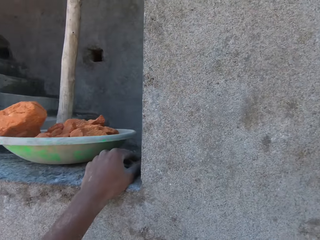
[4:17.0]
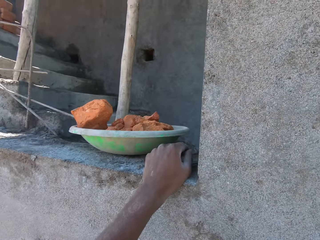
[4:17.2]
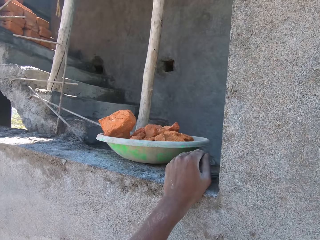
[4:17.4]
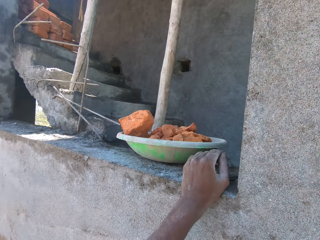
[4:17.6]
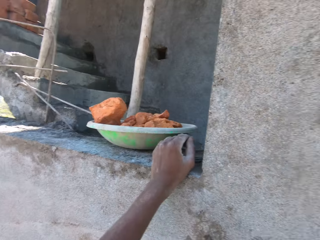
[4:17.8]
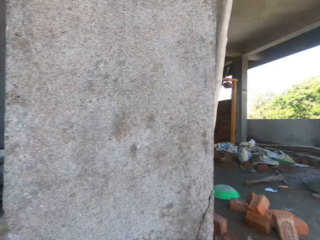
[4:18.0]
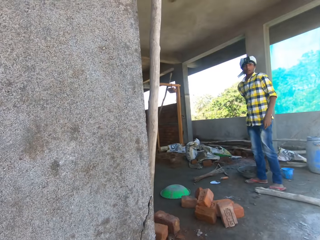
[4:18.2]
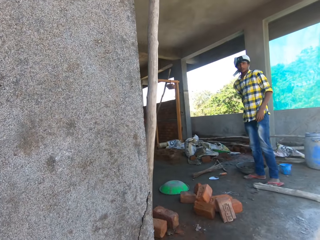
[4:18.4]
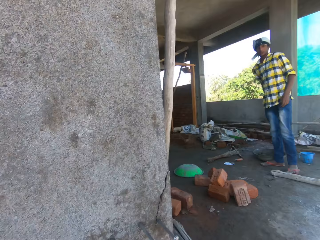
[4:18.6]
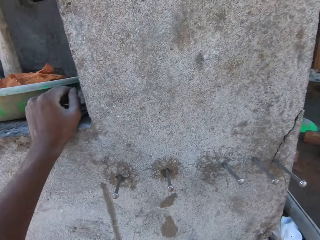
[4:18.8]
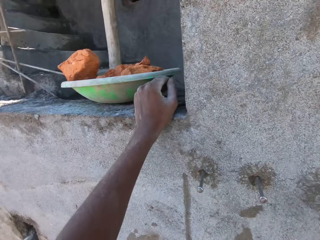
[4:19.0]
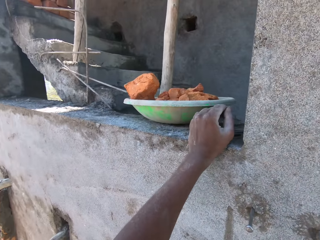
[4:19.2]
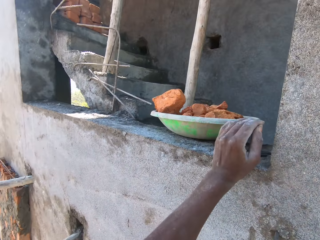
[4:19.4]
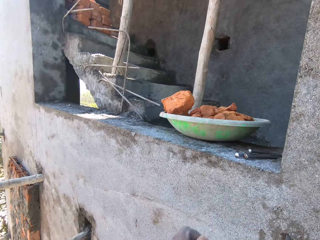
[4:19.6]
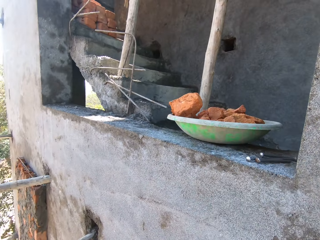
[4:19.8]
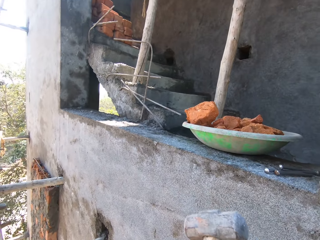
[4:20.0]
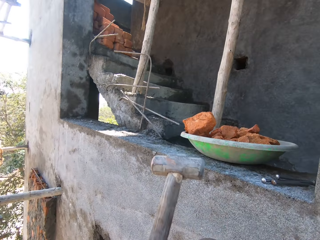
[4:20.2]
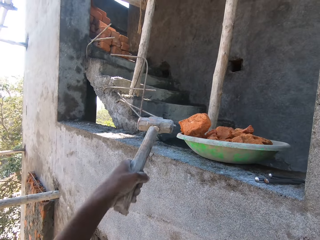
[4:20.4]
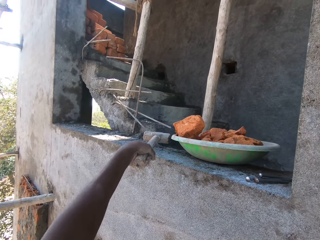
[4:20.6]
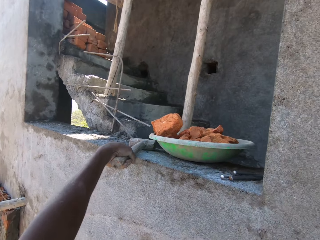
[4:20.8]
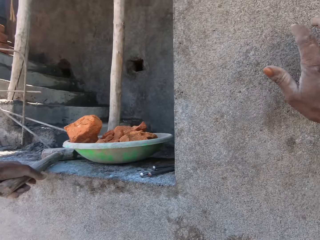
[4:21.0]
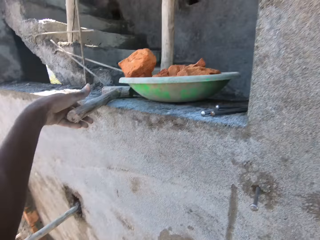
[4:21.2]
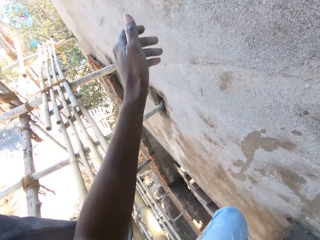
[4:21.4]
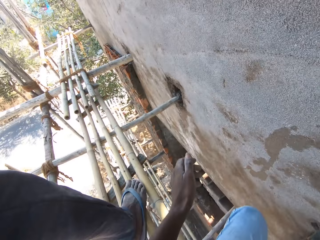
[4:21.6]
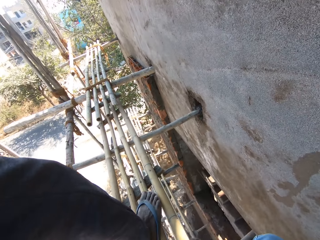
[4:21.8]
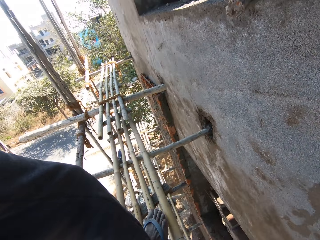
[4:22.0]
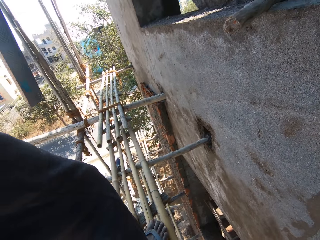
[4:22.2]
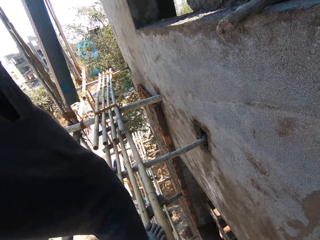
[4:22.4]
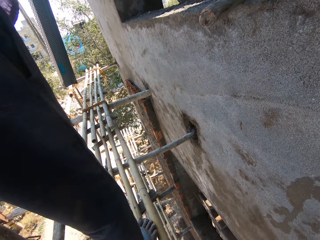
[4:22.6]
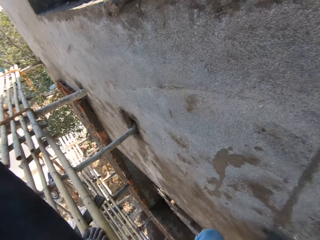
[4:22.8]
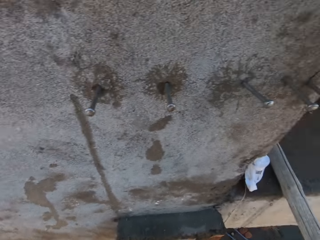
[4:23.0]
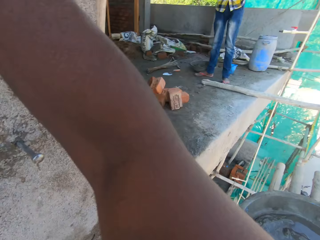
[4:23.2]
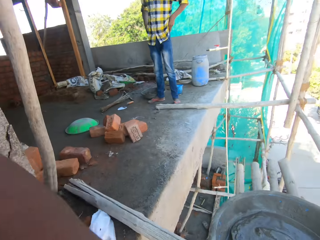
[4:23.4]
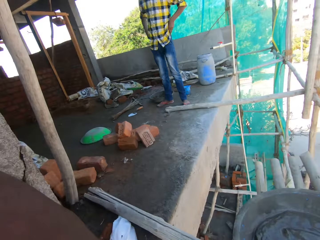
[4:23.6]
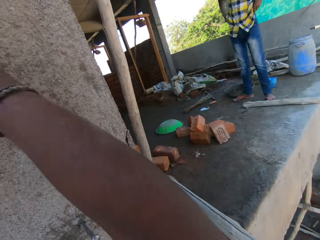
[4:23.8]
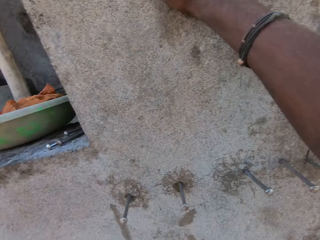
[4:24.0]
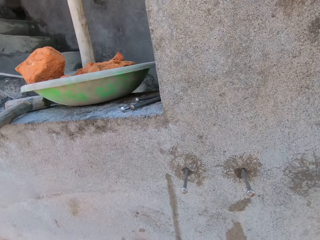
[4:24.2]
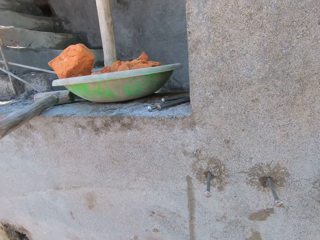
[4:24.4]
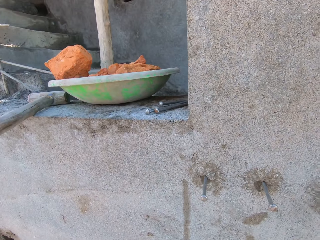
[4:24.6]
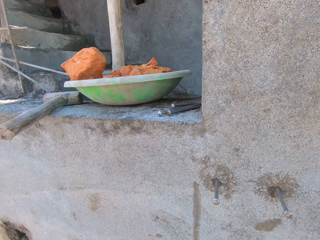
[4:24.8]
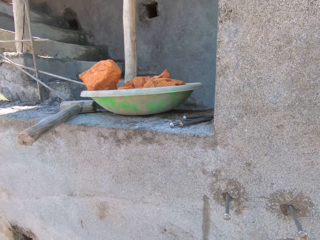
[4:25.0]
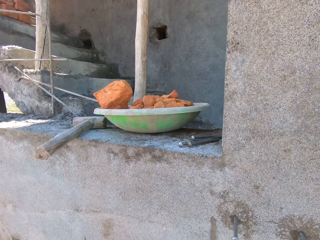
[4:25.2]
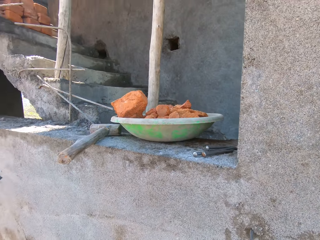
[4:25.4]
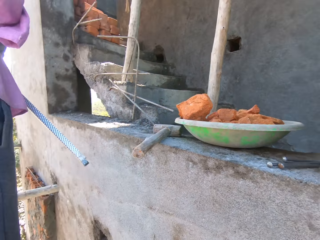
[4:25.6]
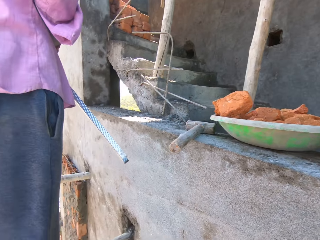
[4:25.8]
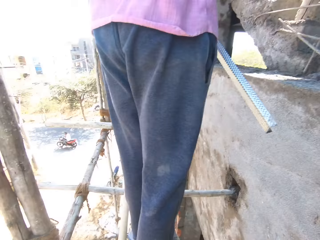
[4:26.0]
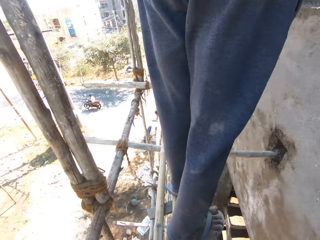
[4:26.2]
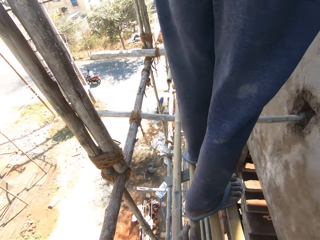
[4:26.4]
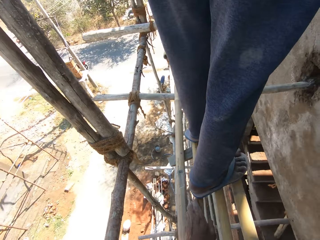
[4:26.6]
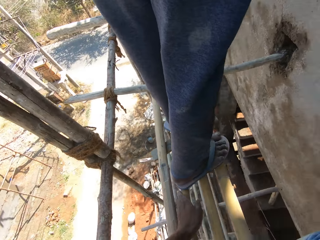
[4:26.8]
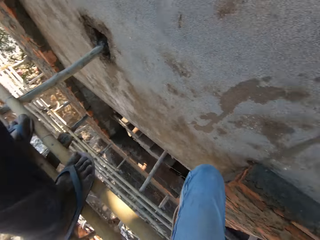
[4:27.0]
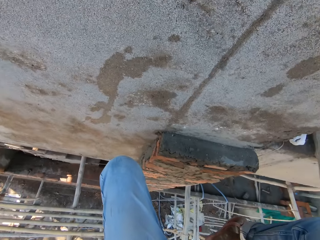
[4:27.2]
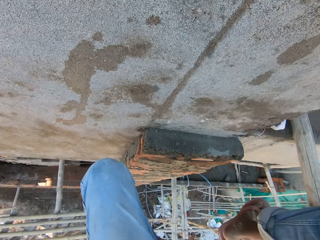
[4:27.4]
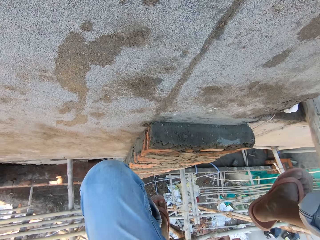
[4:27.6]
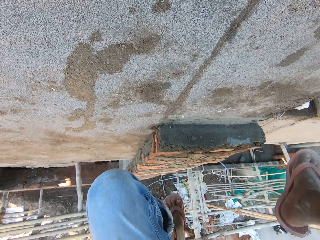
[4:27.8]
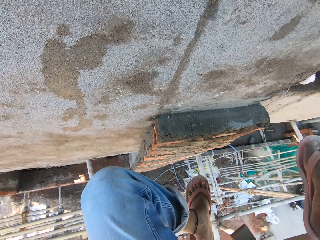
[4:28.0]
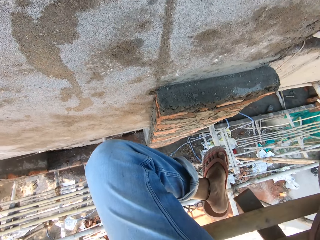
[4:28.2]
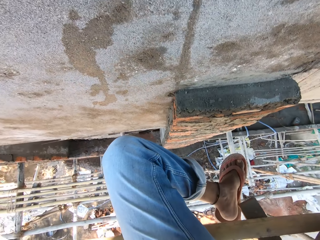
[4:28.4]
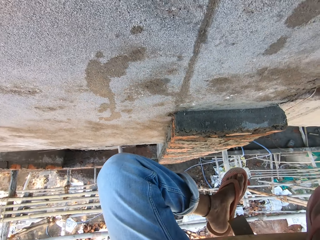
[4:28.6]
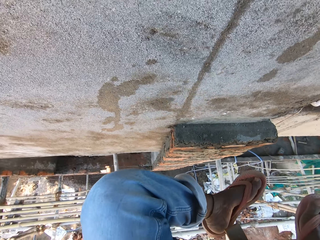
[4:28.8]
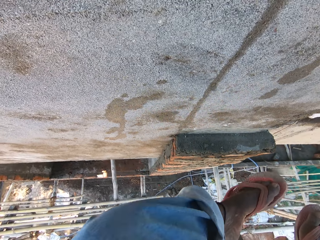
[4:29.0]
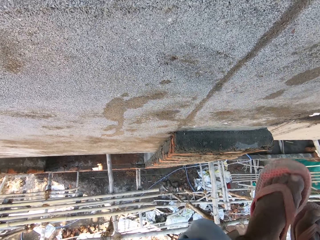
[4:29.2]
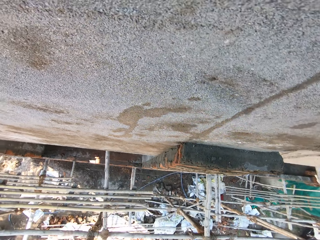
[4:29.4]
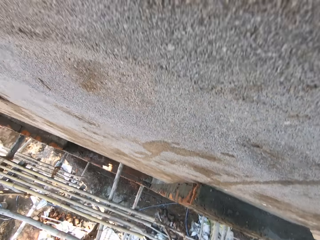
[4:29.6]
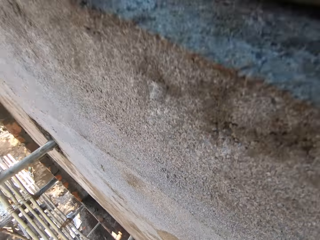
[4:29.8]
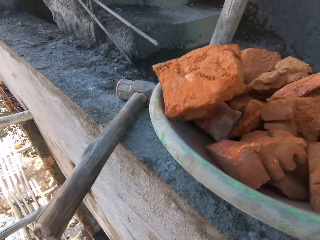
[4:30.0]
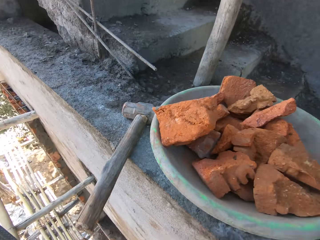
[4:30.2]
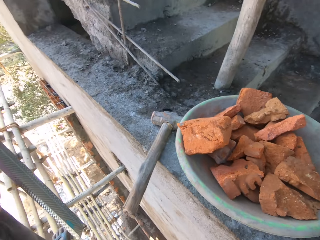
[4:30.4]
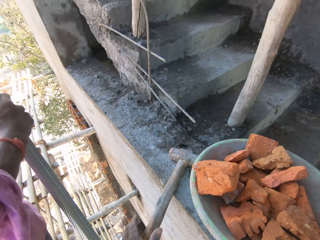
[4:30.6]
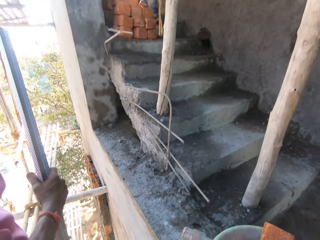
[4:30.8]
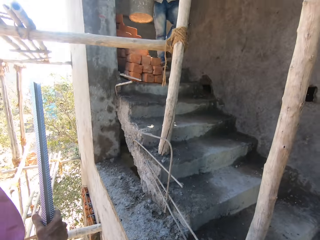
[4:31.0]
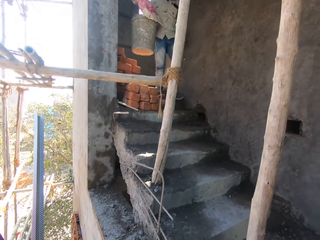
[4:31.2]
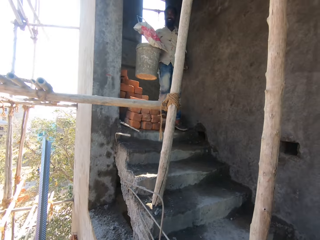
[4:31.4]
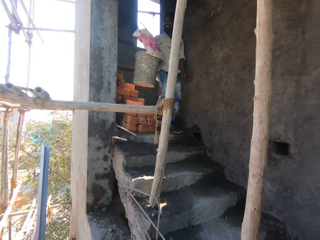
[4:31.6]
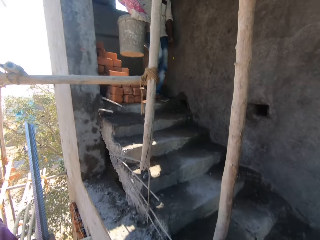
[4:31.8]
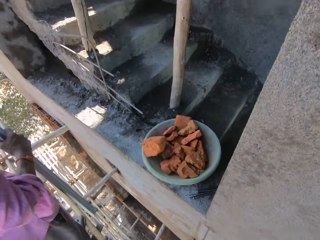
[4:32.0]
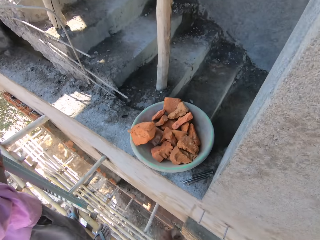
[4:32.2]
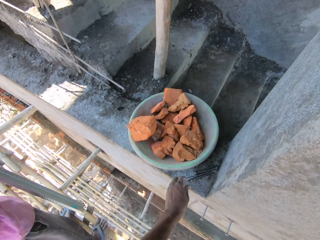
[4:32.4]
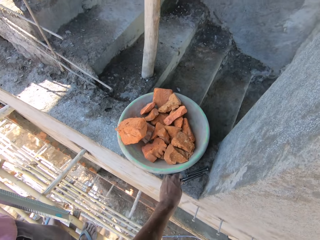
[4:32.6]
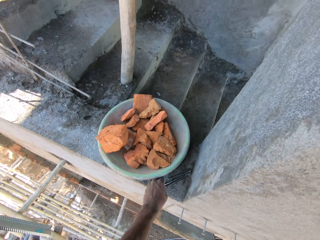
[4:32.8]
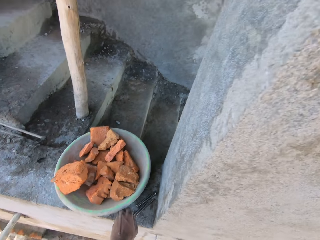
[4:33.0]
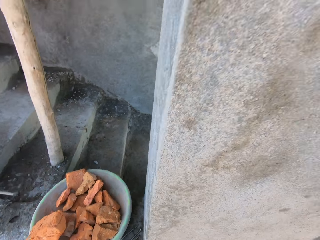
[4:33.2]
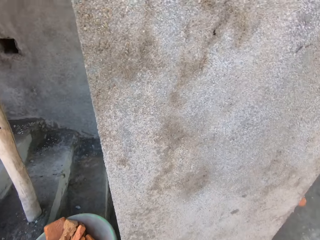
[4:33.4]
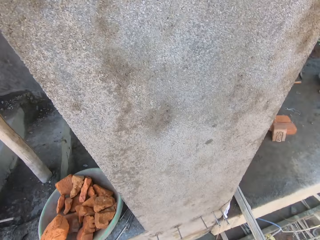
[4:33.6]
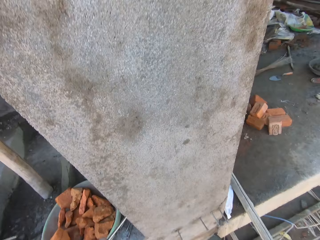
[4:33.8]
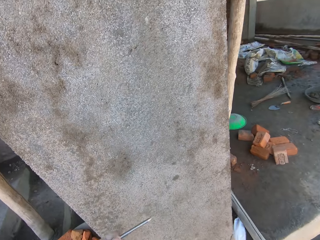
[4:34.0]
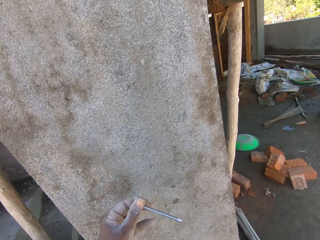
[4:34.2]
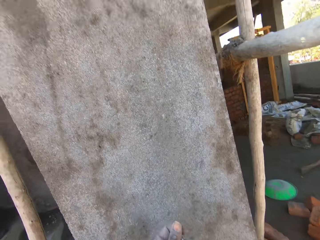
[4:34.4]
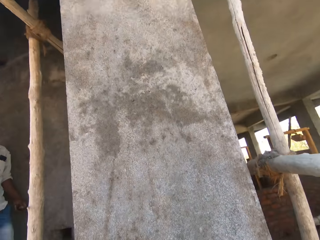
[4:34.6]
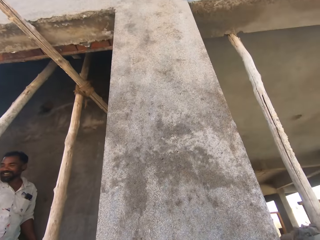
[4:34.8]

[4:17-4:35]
The camera wearer looks around. He drops the hammer on the floor with his left hand. He looks around. He moves his leg. He picks the hammer from the floor with his left hand. A man walks down the stairs with a bucket and a polybag in his right hand. The man converses with another man. The camera wearer picks a nail from the floor with his left hand.

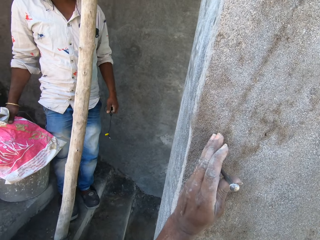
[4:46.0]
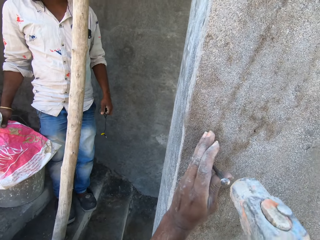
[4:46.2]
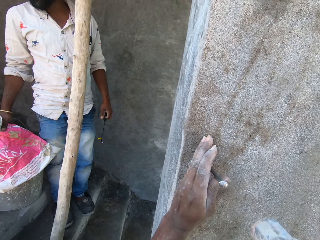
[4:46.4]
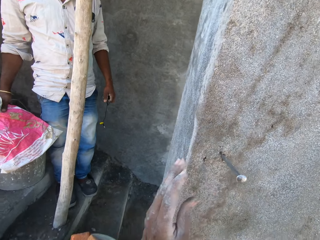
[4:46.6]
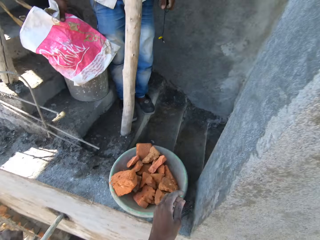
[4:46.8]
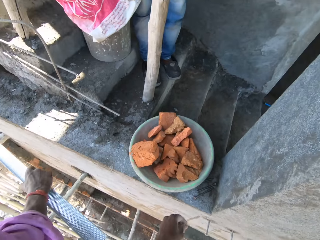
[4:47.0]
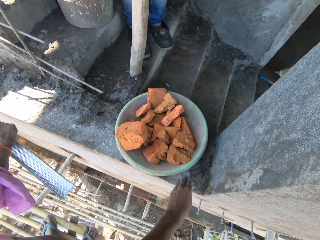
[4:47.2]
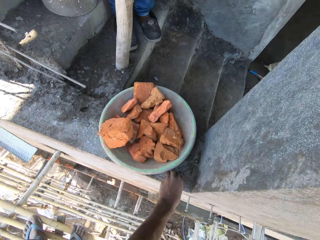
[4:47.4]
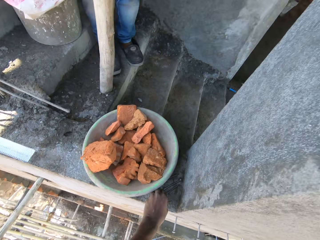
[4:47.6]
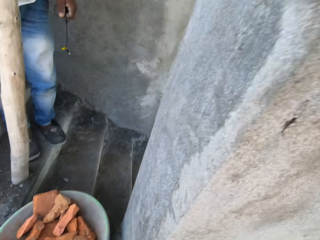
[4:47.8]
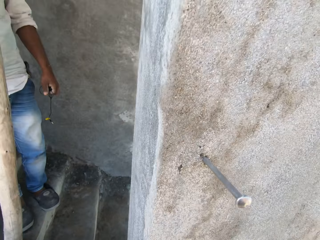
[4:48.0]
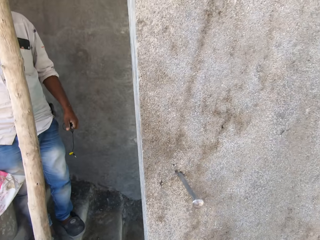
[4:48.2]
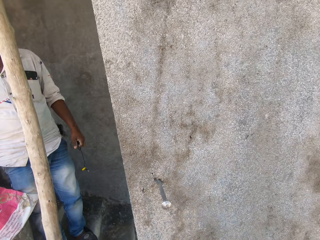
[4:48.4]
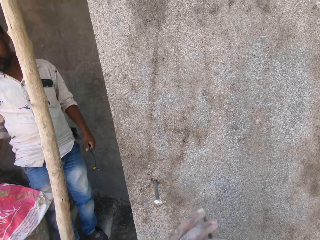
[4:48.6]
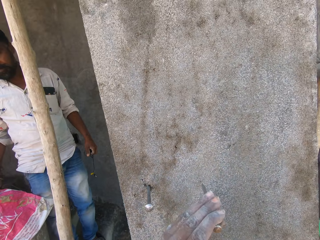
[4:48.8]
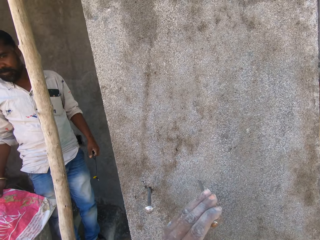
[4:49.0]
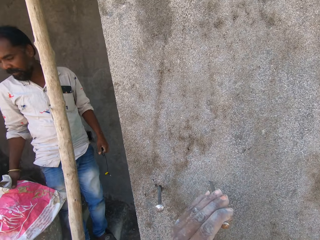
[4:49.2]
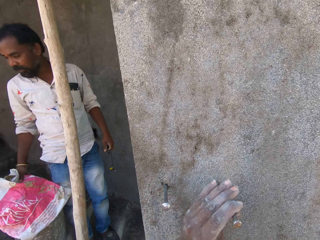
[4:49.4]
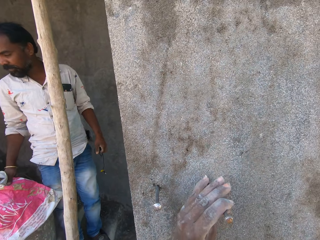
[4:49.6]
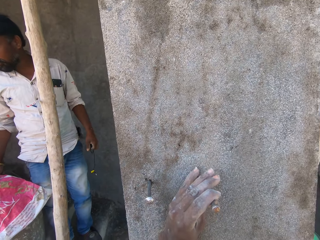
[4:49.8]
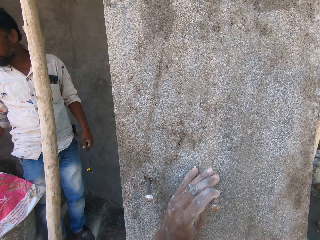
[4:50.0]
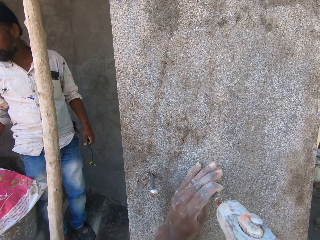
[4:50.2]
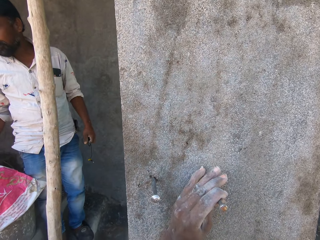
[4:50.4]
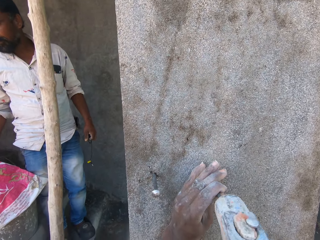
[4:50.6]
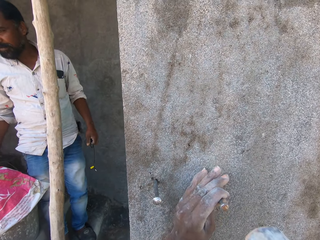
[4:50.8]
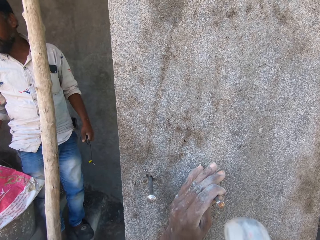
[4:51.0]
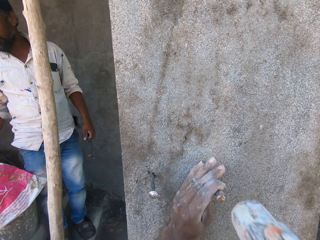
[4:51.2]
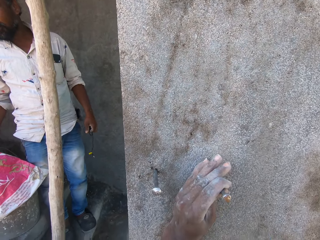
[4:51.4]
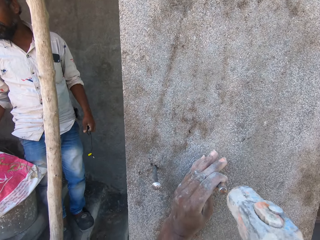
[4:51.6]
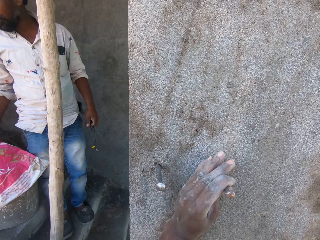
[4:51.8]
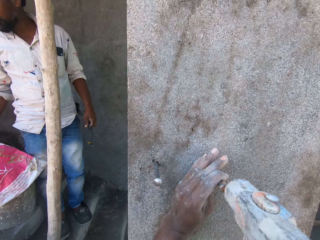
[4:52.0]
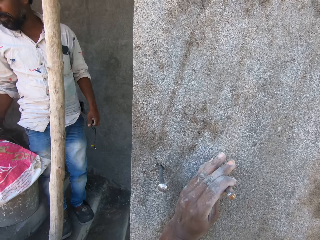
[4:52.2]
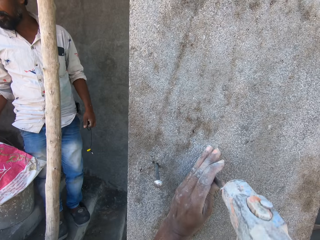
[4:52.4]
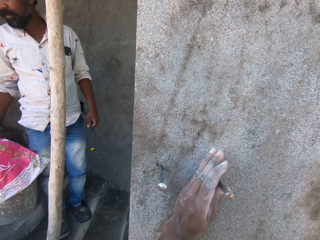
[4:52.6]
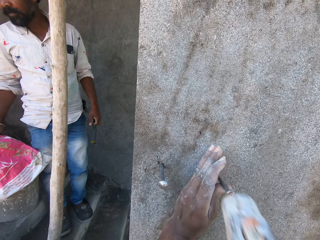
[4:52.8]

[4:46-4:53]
The camera wearer picks up a bolt from the top of the wall with his left hand. He places the bolt on the wall with his left hand. He hits the bolt into the wall with the hammer in his right hand.
